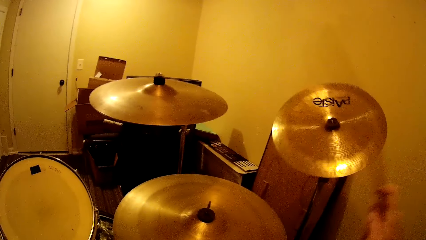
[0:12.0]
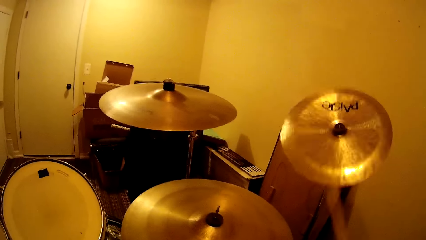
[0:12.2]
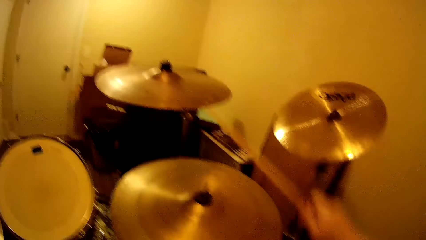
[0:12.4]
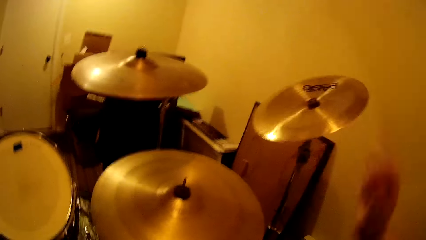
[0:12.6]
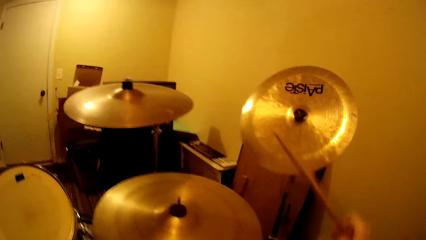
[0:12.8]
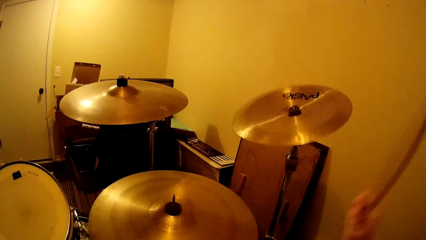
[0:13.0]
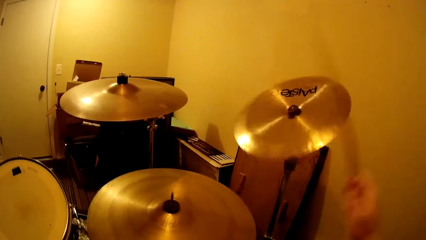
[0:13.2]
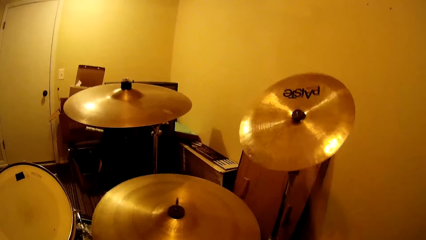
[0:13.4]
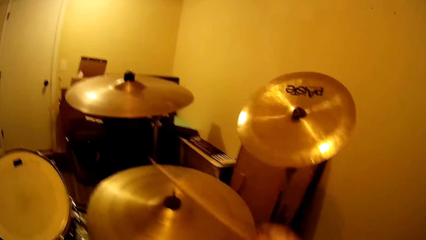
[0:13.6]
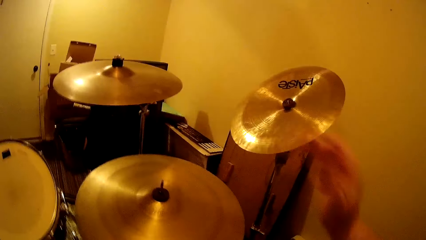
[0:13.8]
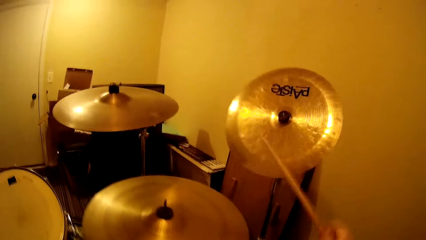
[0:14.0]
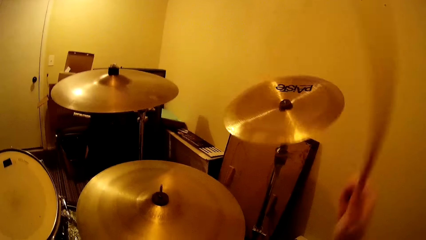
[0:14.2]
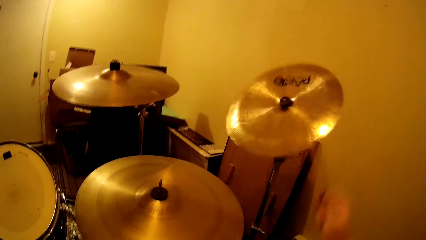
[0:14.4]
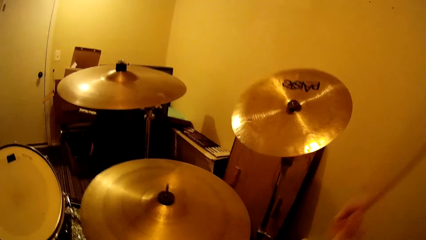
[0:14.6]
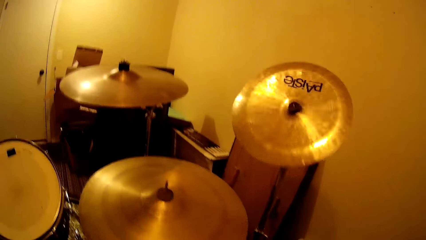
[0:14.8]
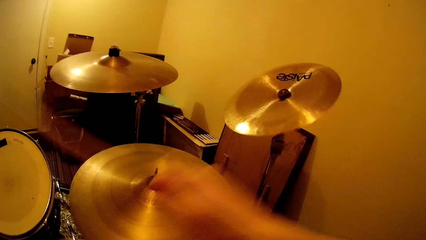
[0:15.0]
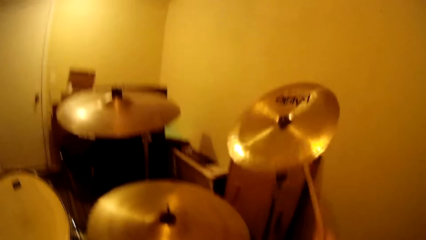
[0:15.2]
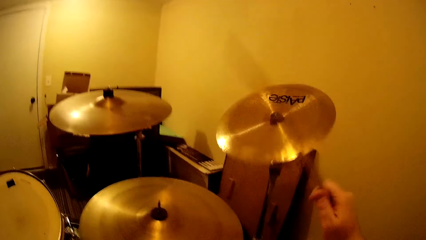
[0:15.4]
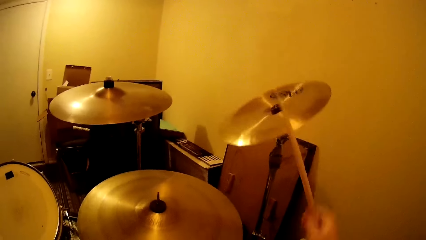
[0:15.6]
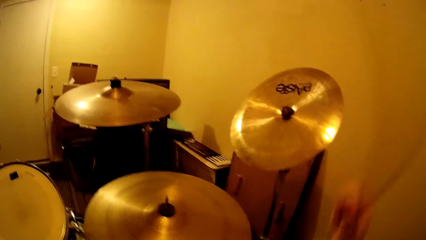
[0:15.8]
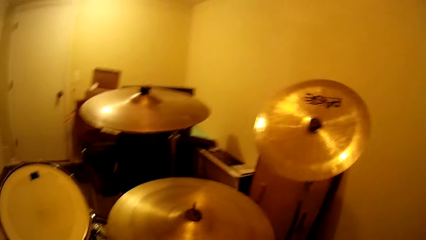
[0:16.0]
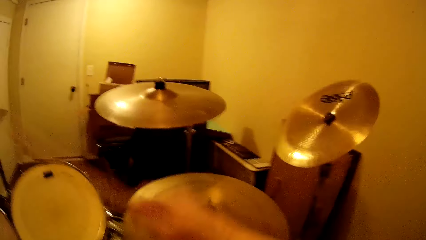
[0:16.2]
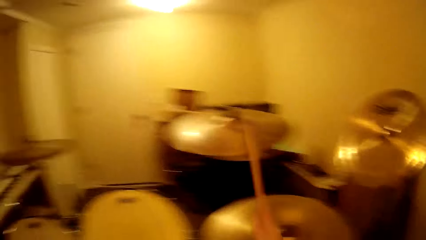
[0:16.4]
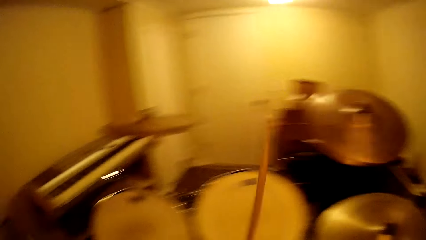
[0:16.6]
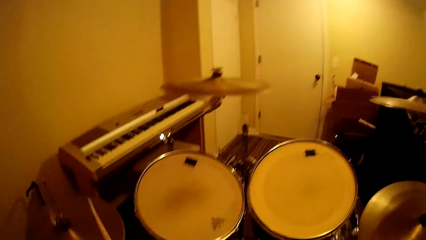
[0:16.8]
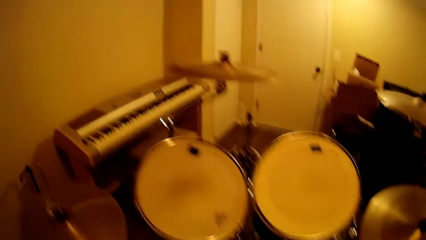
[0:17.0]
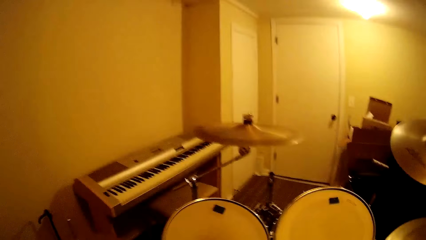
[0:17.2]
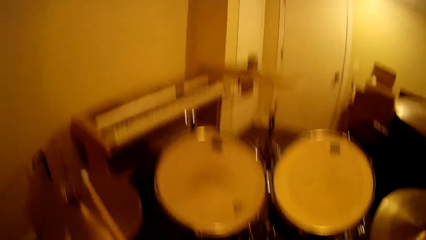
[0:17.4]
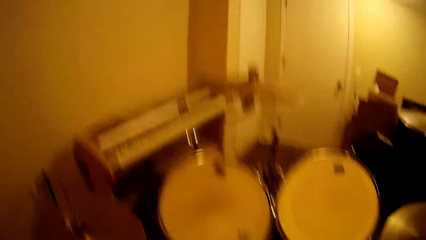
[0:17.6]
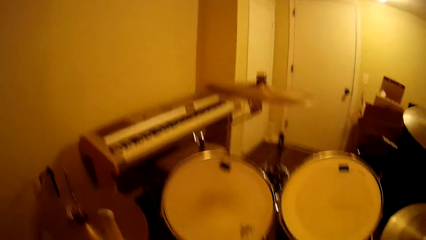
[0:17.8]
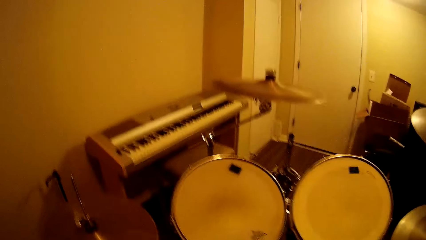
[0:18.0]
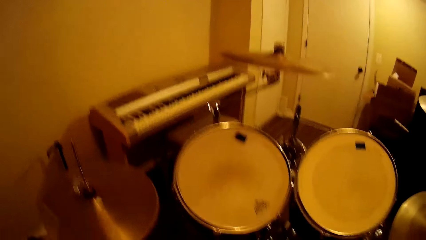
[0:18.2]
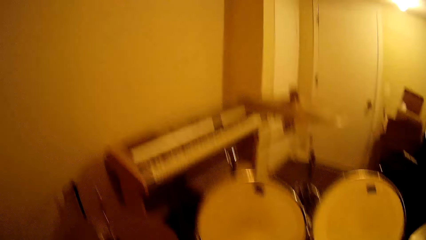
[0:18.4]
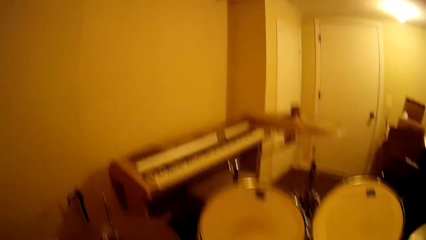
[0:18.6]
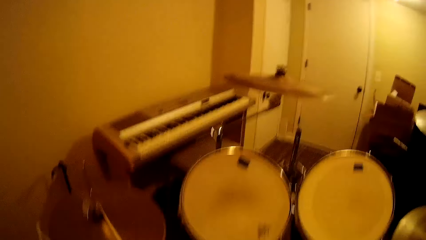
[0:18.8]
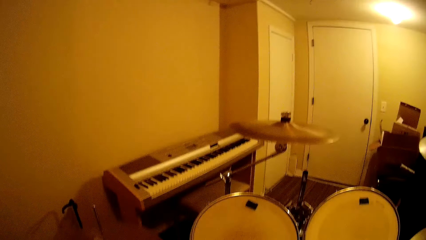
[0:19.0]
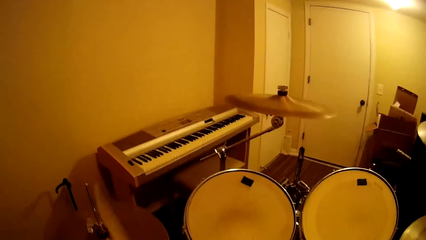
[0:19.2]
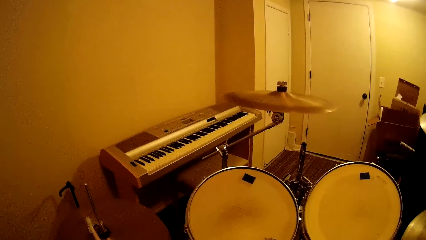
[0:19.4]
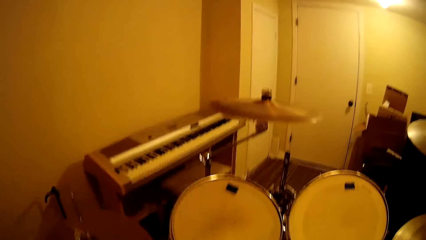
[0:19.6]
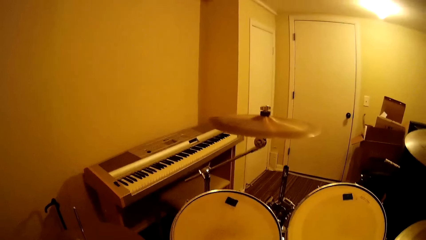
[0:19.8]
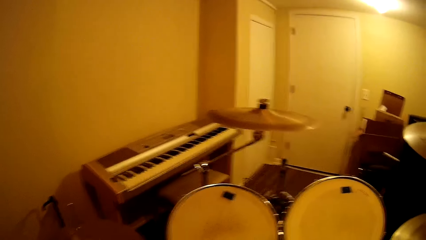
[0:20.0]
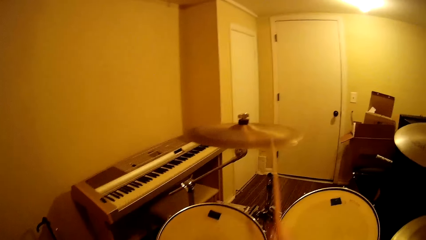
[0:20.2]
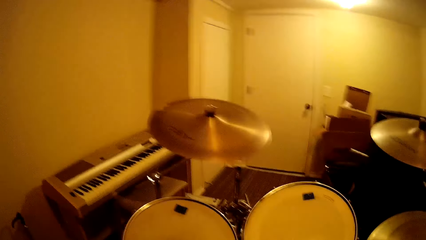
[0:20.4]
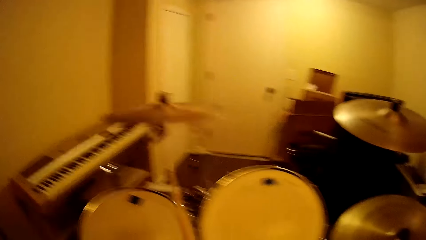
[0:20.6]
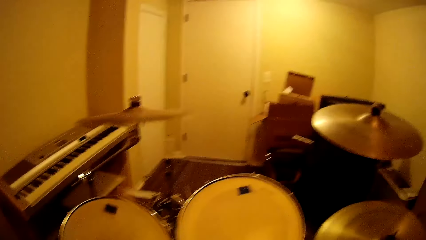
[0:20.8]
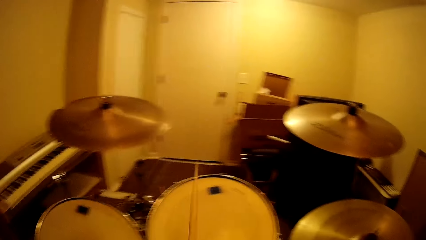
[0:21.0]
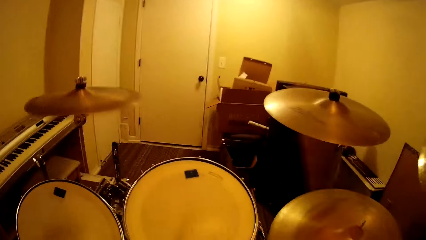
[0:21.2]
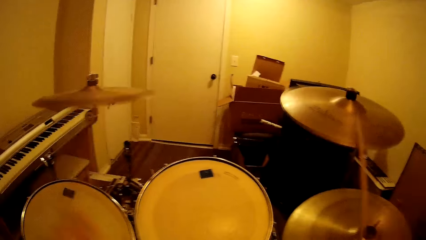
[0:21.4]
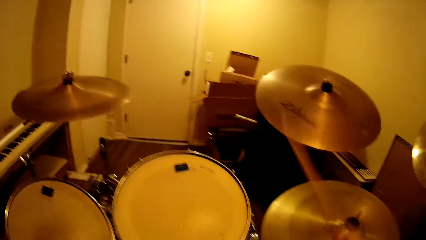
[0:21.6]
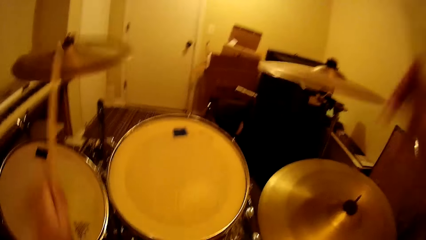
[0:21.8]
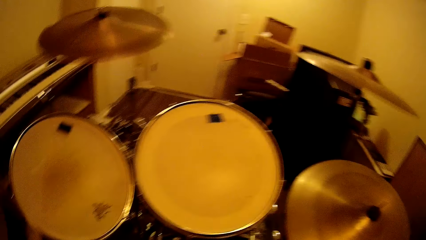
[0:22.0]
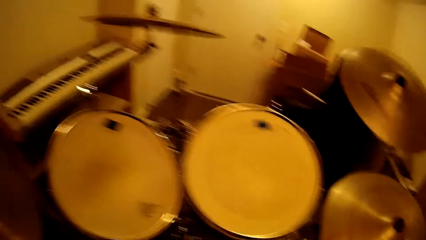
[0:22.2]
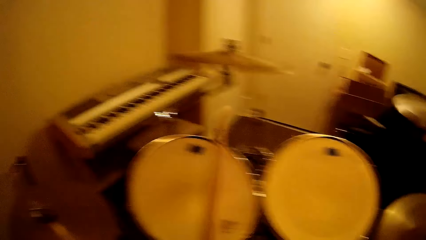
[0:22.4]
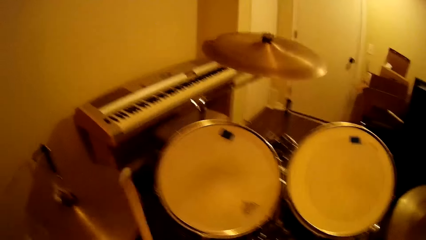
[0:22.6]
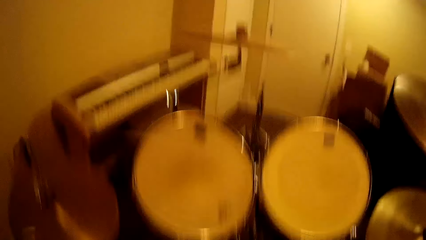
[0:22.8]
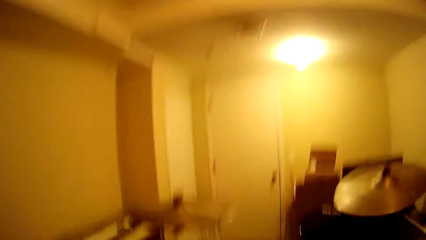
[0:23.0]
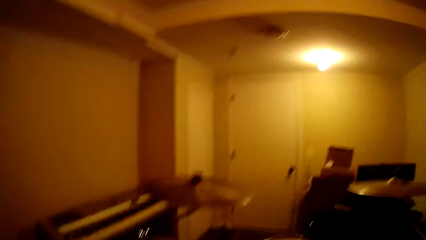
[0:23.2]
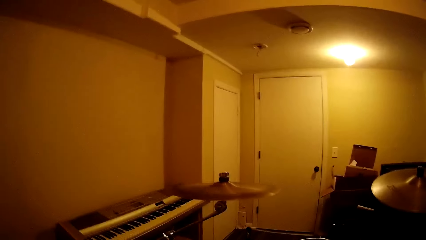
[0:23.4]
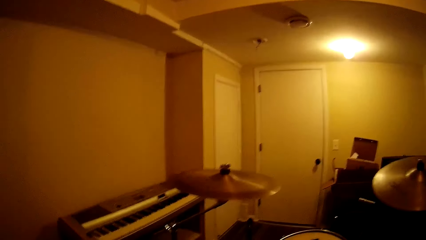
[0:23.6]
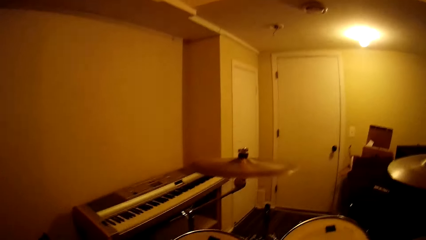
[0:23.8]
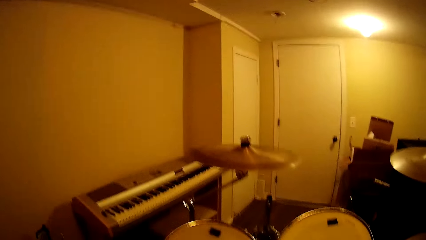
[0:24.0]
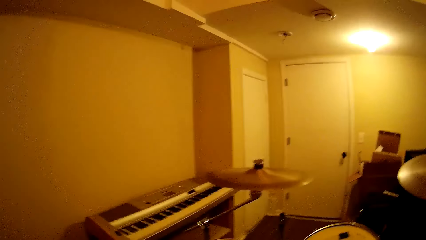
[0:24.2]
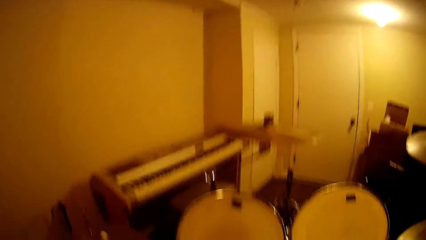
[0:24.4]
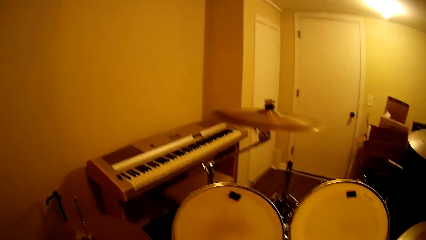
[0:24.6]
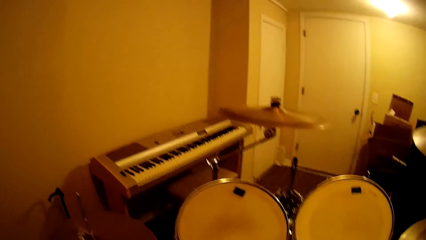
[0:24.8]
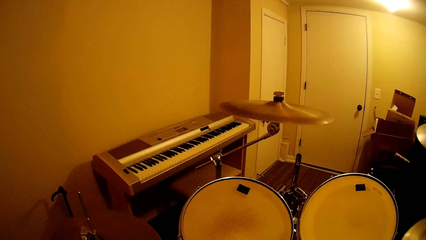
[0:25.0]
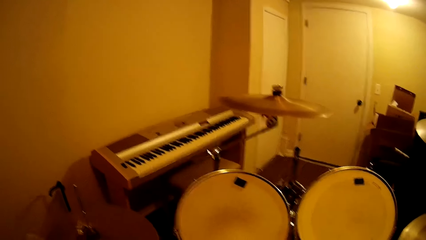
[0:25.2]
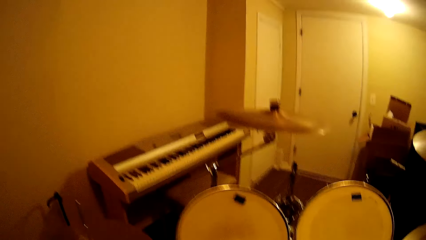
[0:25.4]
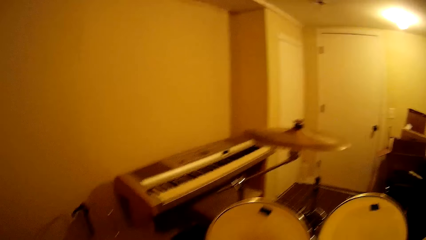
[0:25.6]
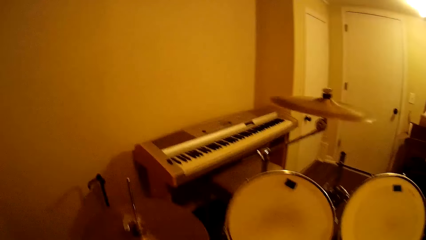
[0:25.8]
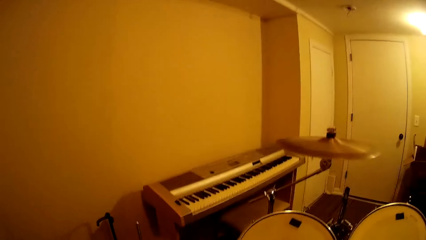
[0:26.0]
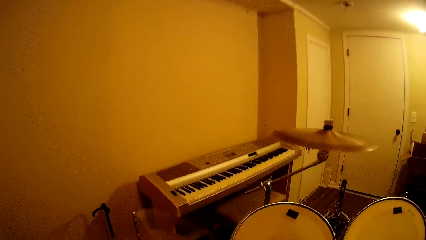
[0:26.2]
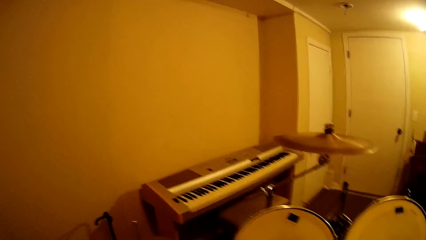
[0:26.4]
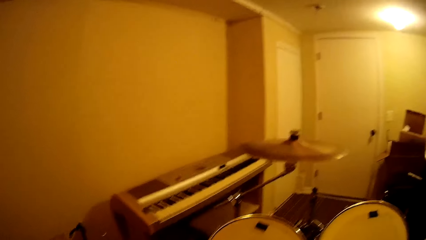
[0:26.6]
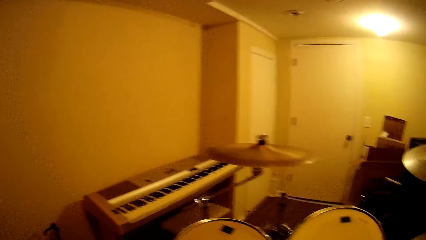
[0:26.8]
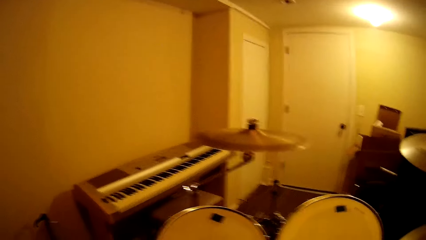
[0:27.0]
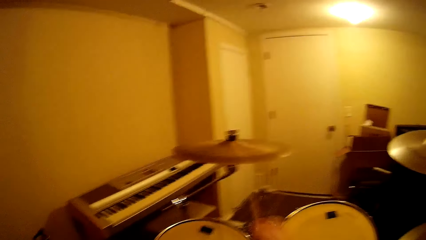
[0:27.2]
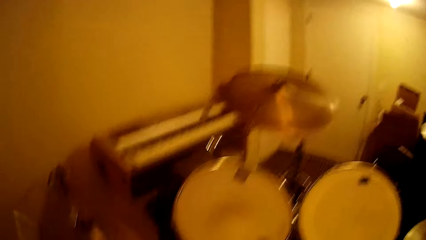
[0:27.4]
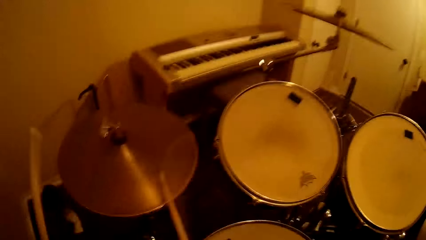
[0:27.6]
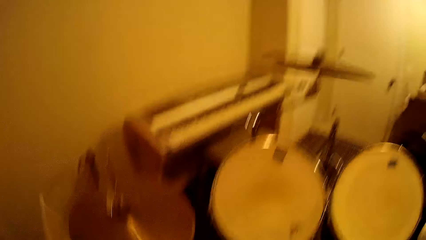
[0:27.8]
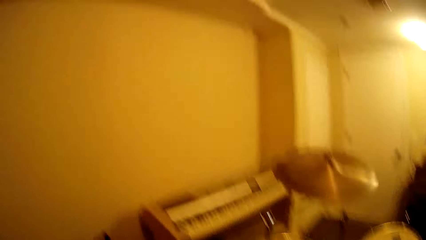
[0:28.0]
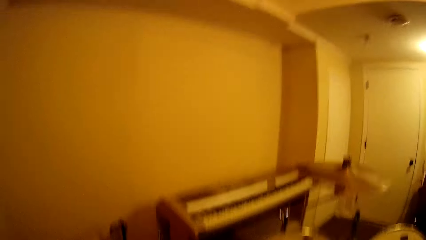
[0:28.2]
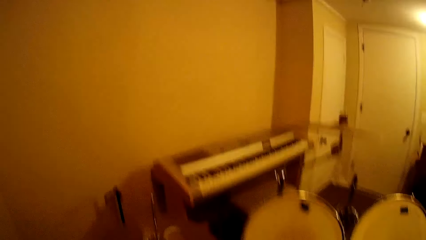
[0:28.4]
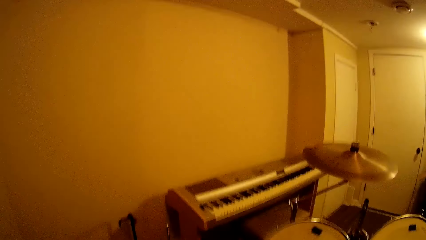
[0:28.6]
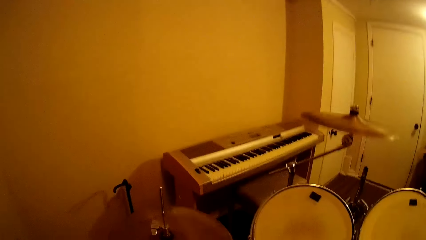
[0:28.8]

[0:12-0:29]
The camera wearer plays the drum. They play the drum repeatedly.
